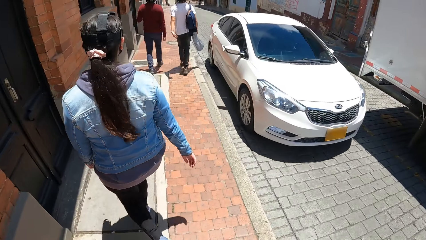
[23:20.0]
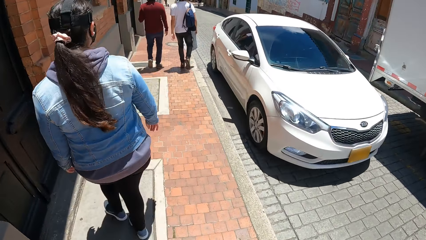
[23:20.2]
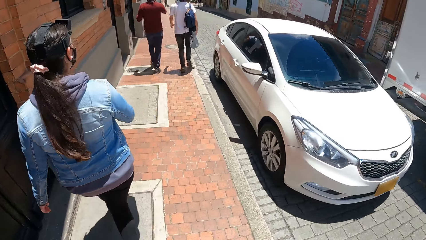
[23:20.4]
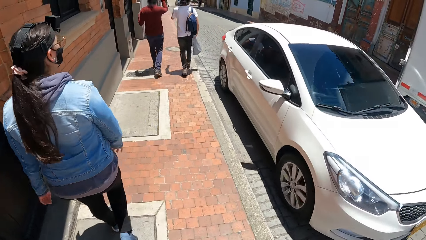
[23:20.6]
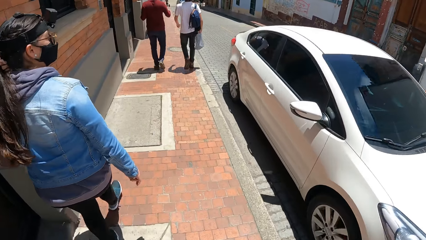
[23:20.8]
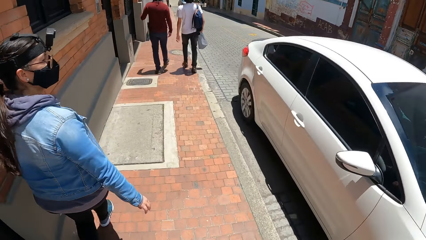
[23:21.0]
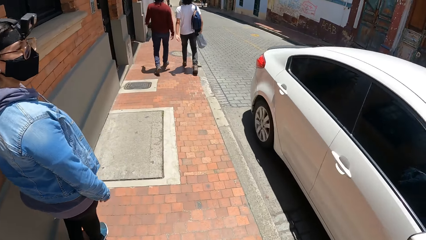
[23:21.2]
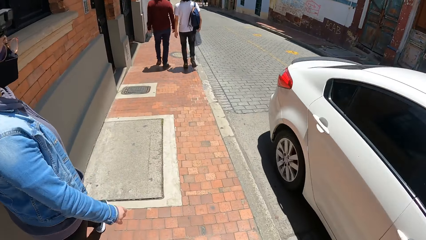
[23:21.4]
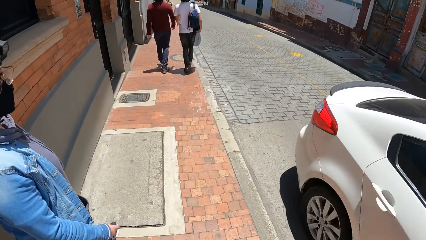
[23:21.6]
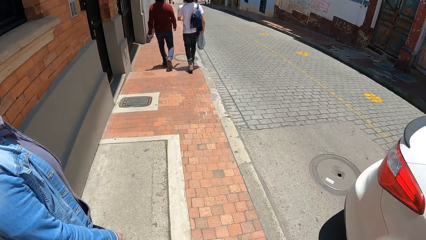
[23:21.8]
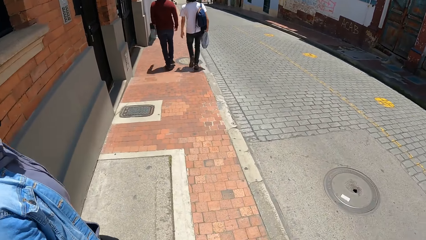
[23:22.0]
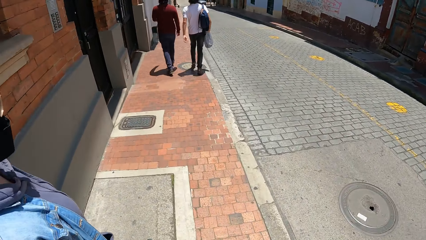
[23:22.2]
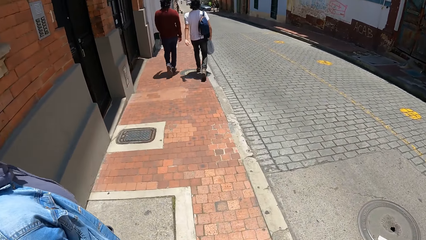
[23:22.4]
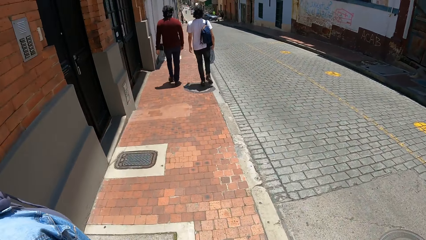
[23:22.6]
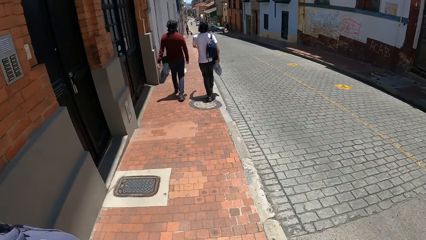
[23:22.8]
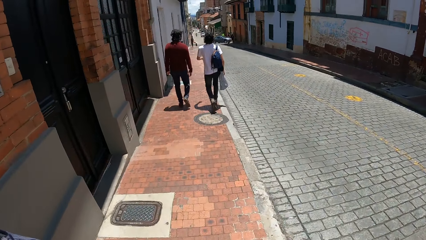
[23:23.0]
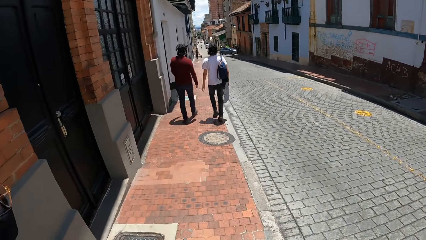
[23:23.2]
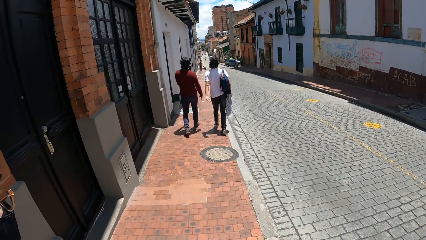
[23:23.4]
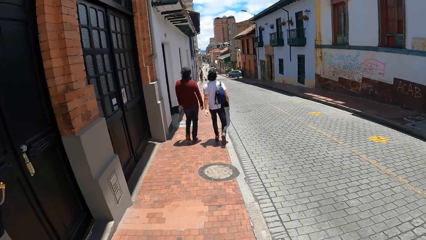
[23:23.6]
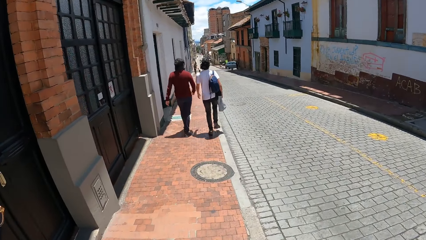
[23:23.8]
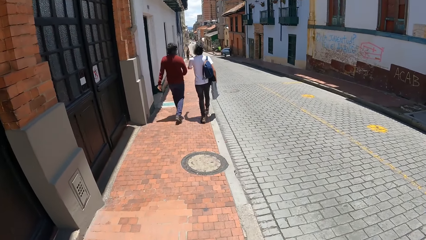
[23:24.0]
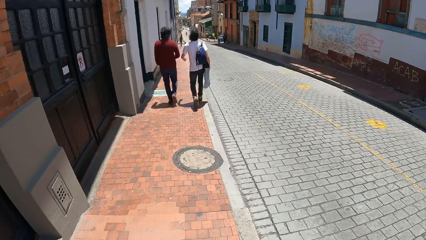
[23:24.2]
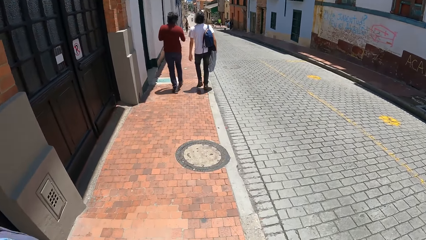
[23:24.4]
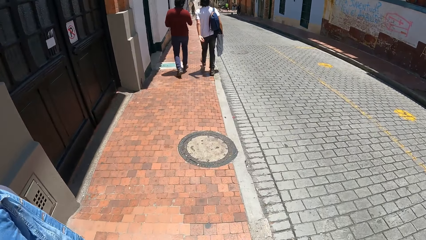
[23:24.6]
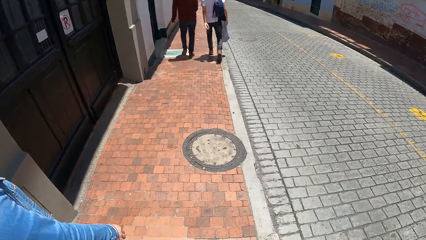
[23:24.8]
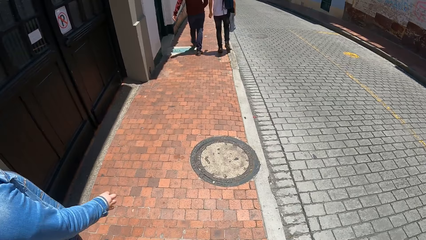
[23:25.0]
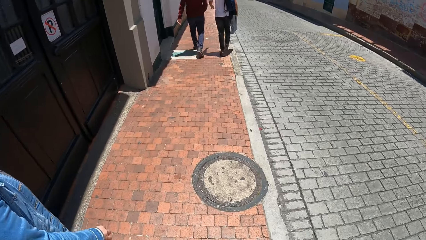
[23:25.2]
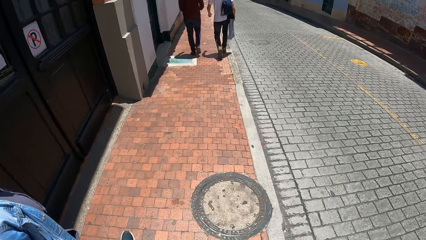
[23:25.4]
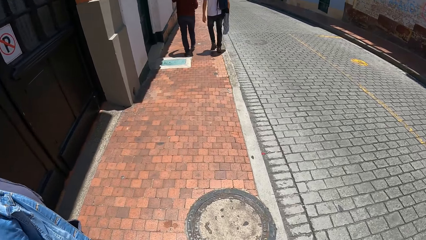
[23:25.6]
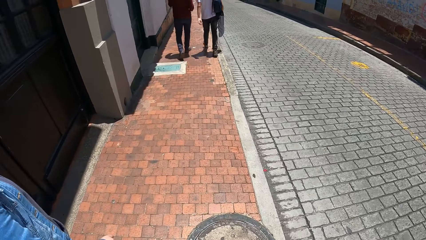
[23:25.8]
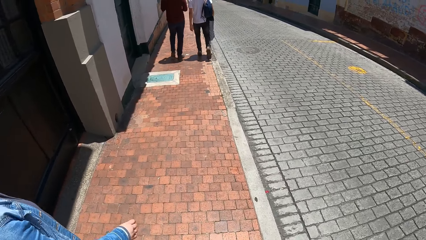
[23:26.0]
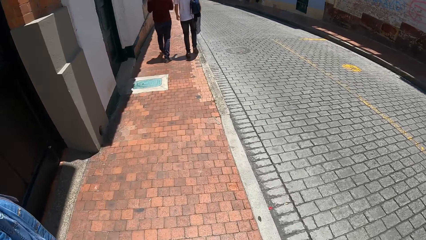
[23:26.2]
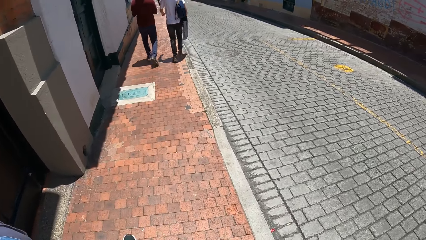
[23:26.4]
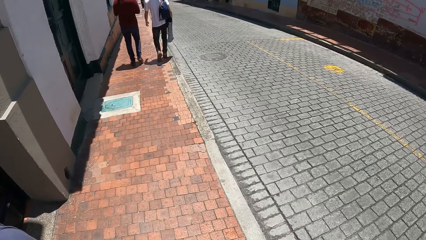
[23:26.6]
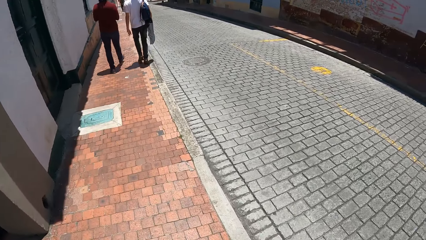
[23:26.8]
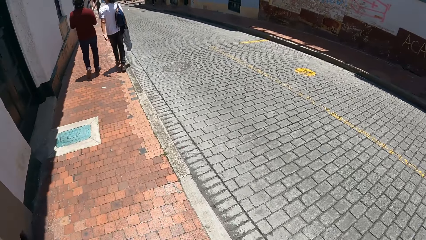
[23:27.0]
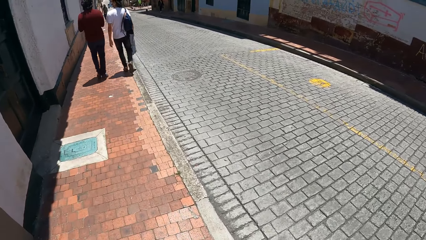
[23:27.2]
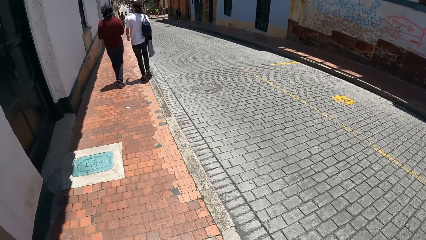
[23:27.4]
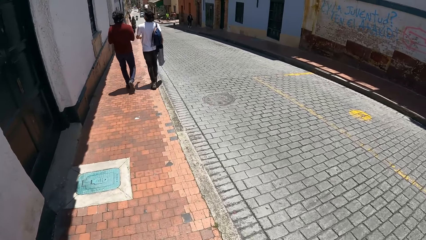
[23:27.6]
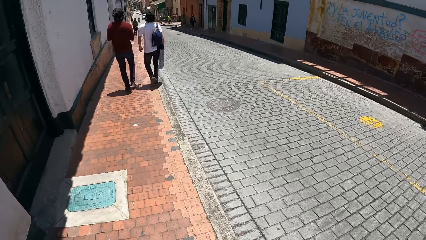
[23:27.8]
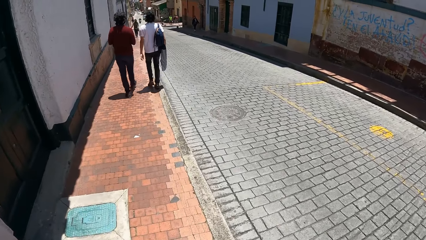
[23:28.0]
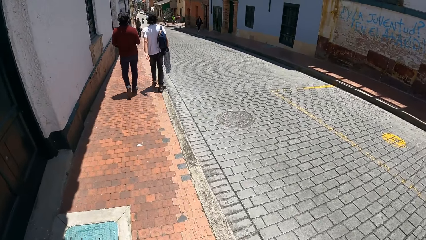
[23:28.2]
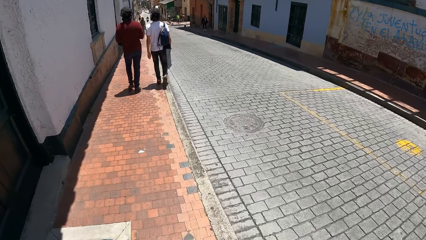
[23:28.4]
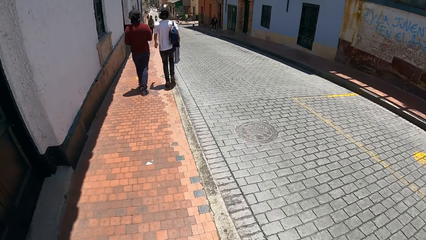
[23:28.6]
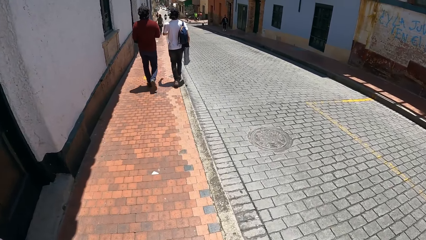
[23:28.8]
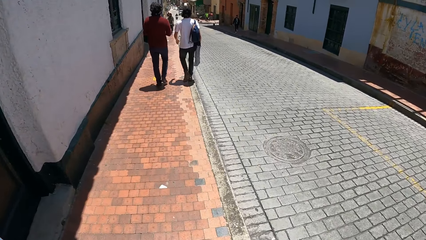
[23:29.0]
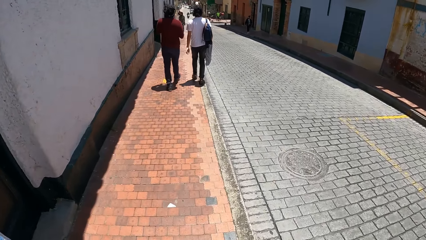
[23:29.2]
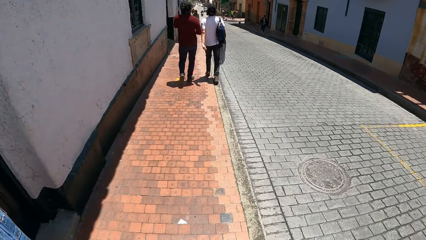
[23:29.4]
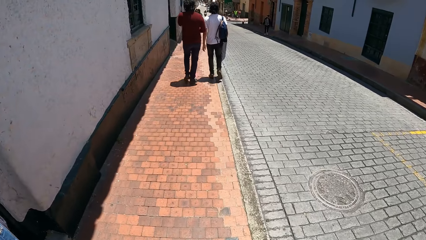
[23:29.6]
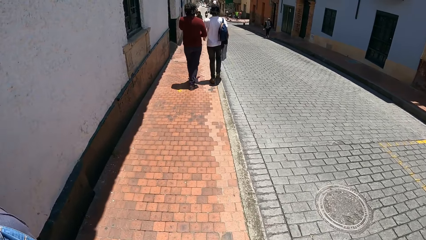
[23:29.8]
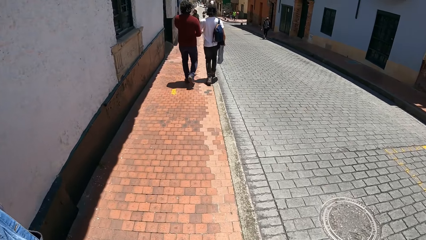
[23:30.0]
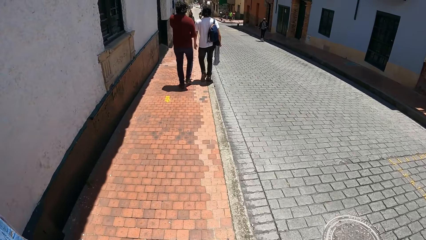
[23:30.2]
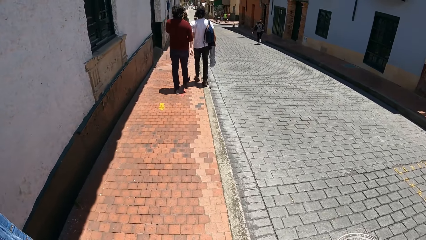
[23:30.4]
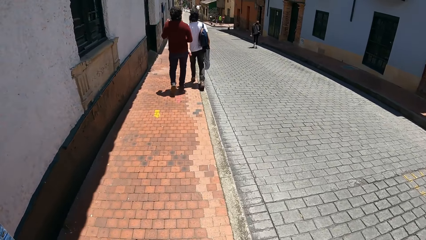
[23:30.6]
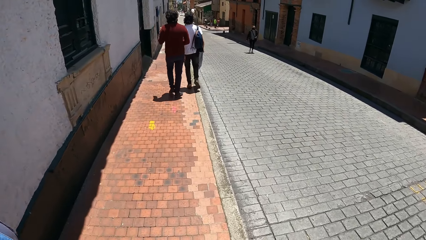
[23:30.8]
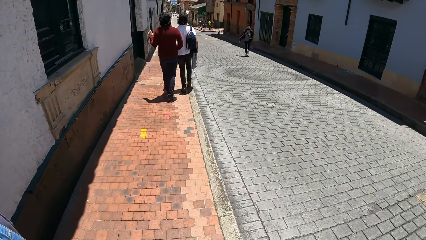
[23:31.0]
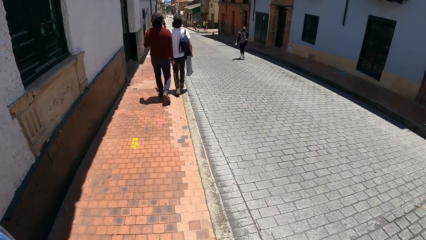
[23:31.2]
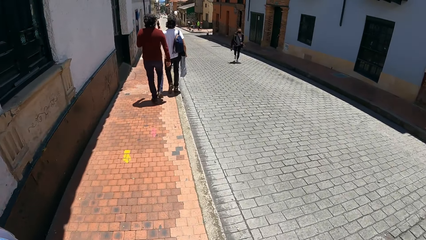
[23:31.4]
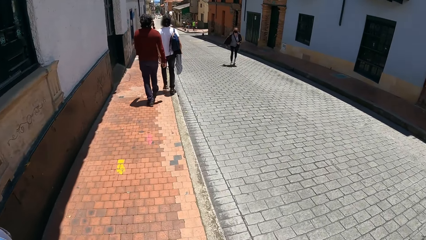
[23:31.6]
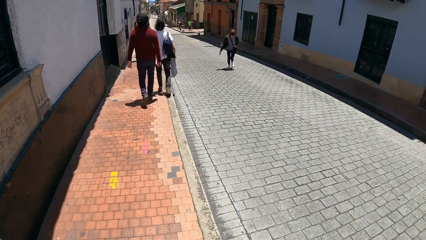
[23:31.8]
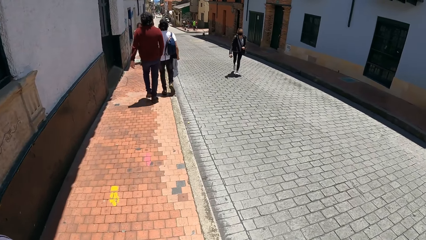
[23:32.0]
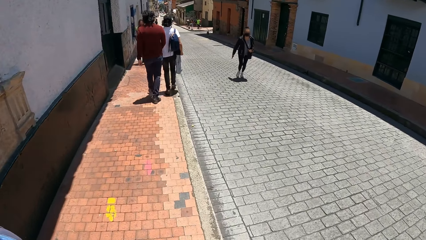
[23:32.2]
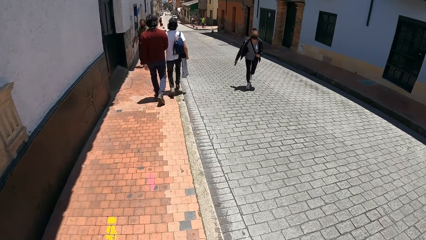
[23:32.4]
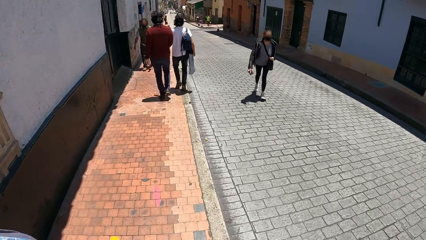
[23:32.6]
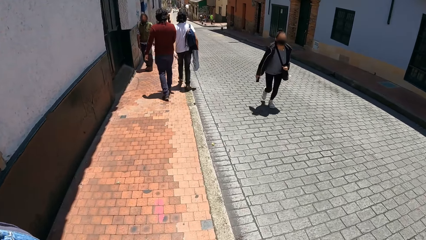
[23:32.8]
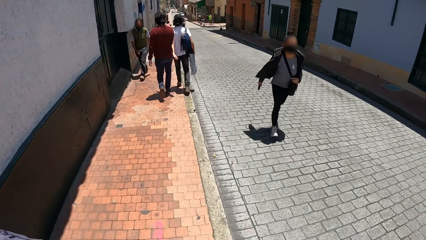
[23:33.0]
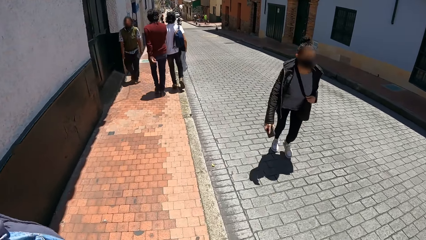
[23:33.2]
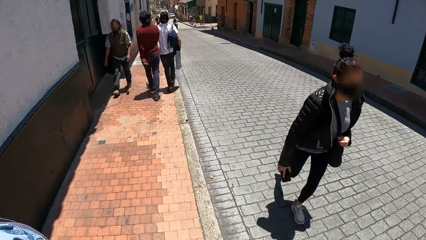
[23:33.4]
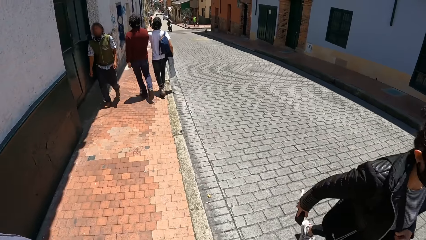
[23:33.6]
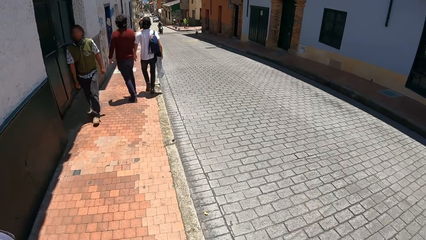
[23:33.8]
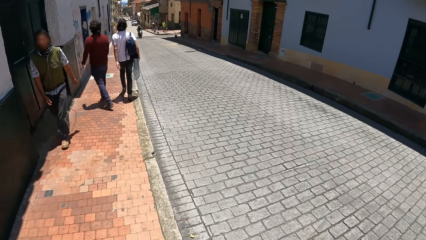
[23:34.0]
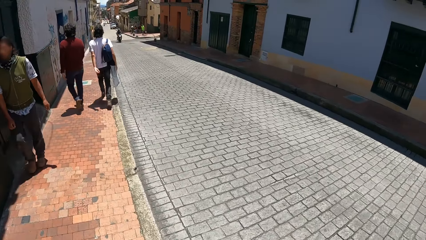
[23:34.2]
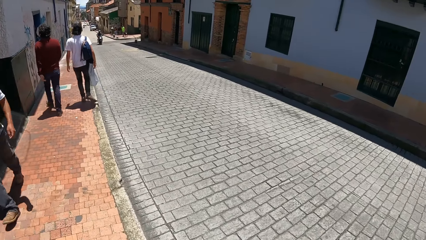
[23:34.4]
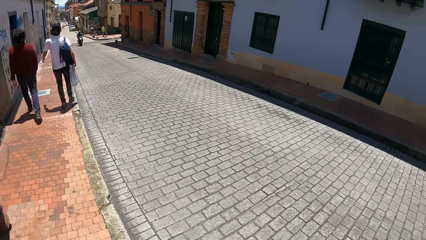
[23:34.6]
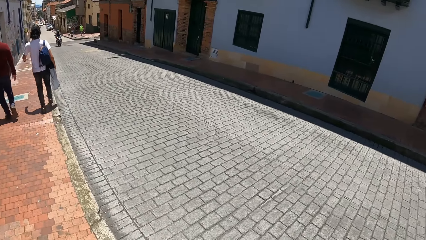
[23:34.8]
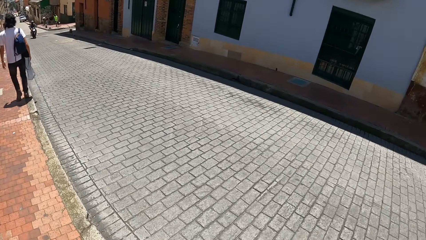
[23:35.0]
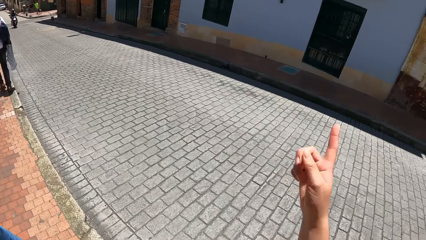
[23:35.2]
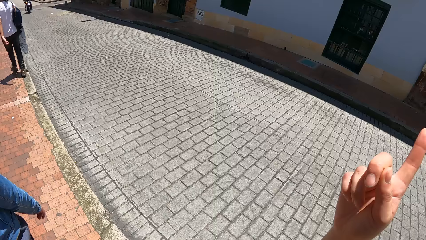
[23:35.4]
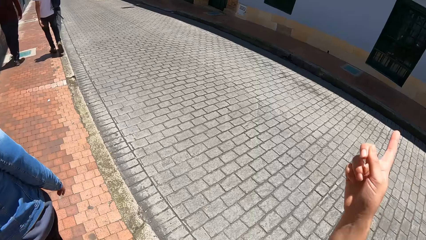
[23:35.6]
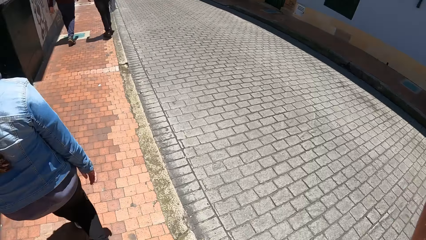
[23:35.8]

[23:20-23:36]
A white car drives past the camera wearer. They interact with a woman. They look around the road. They interact with the woman.
